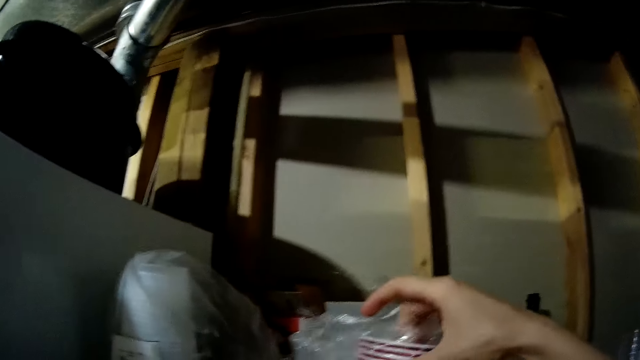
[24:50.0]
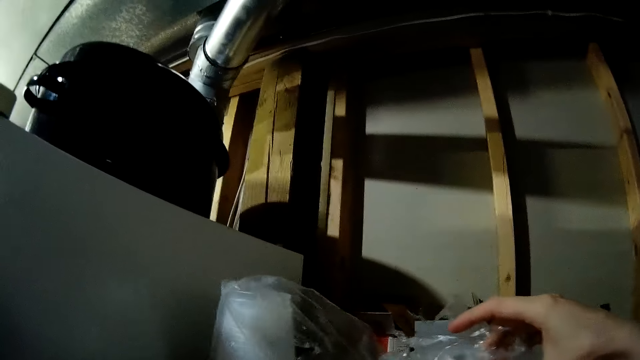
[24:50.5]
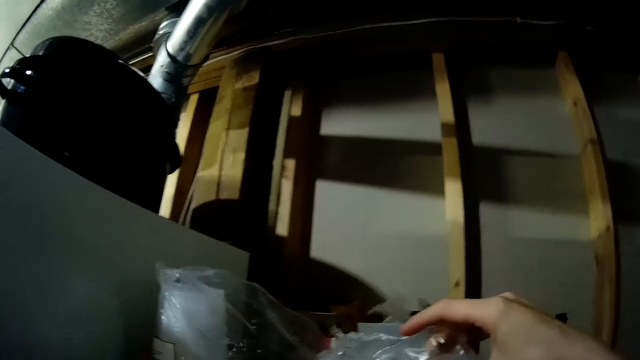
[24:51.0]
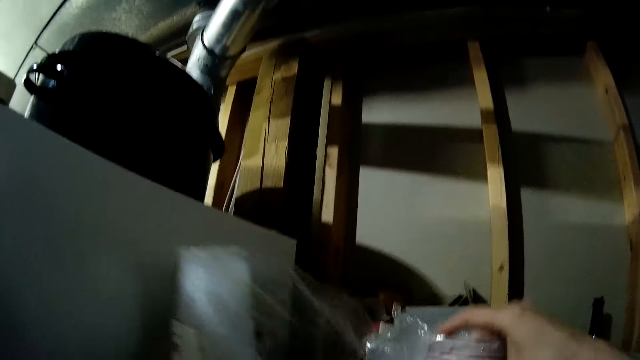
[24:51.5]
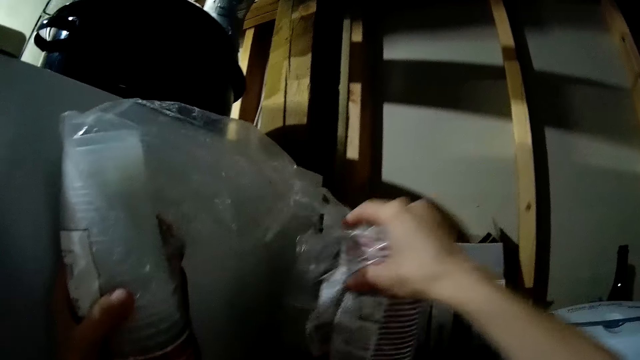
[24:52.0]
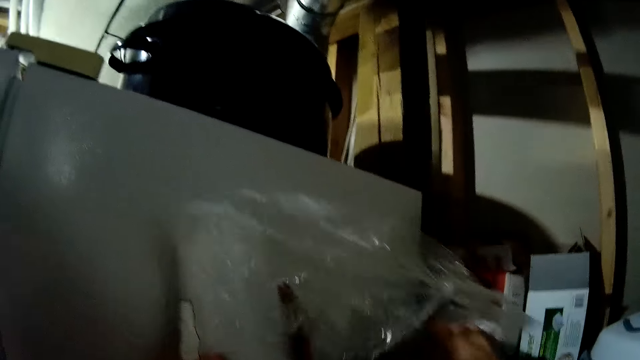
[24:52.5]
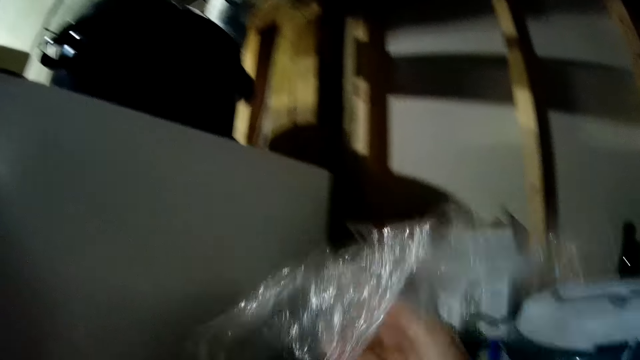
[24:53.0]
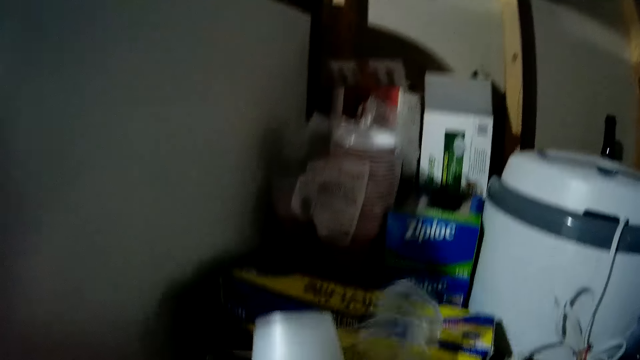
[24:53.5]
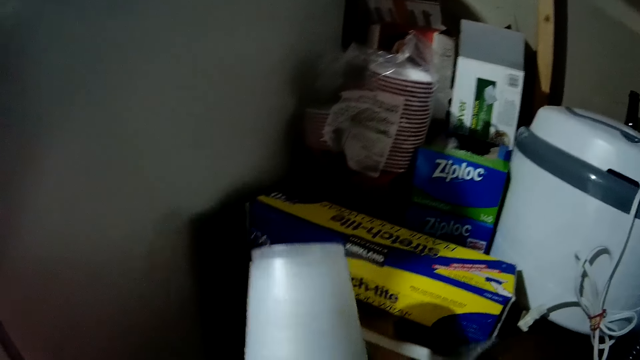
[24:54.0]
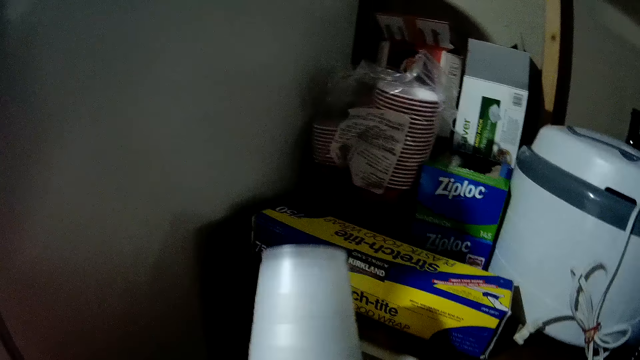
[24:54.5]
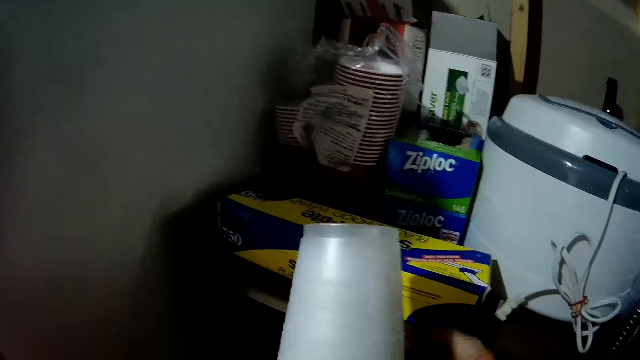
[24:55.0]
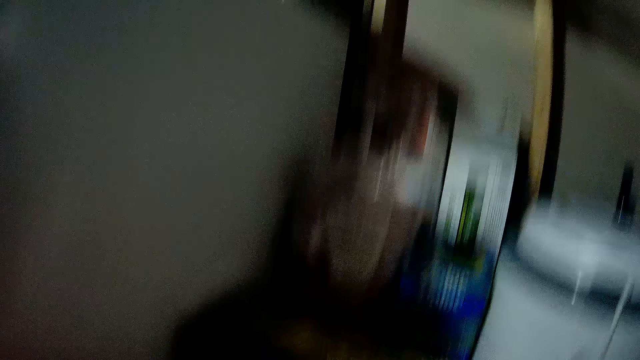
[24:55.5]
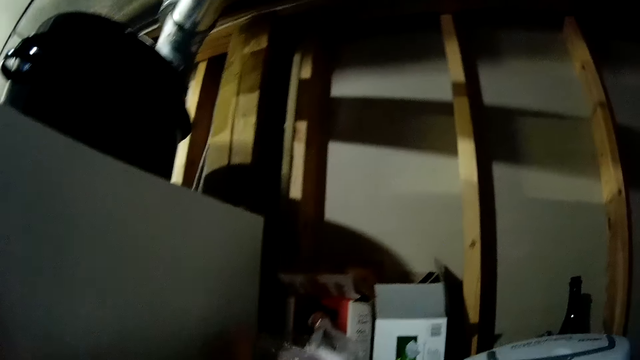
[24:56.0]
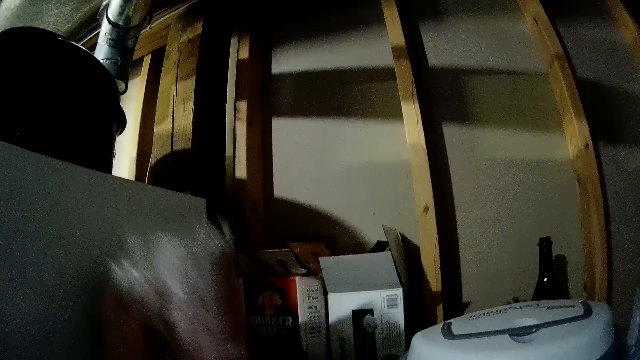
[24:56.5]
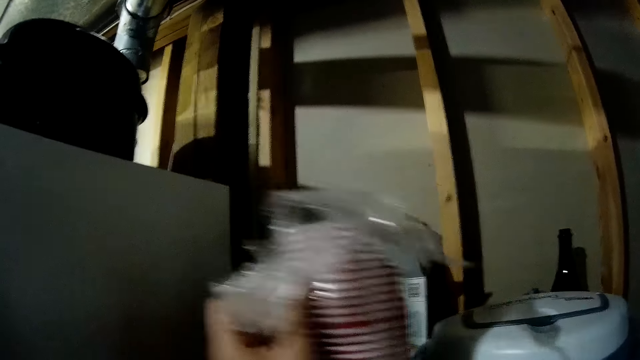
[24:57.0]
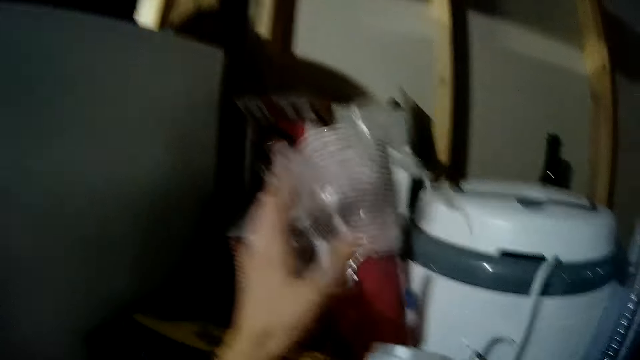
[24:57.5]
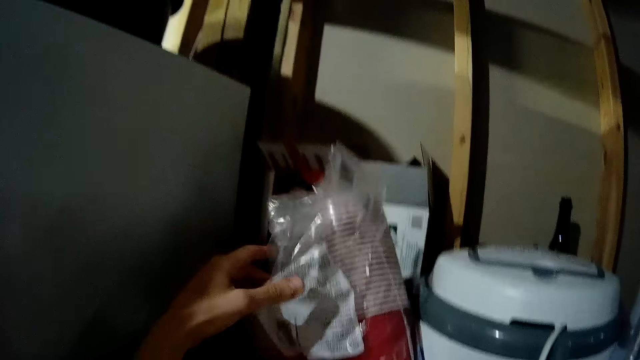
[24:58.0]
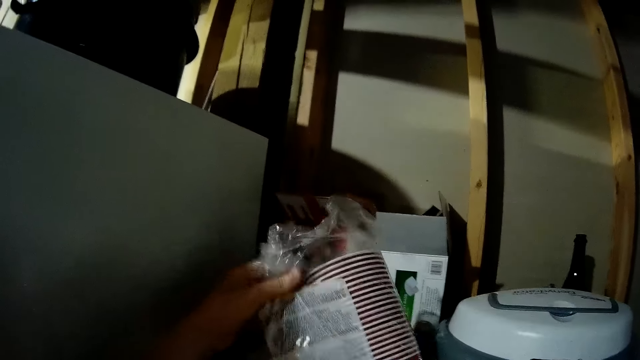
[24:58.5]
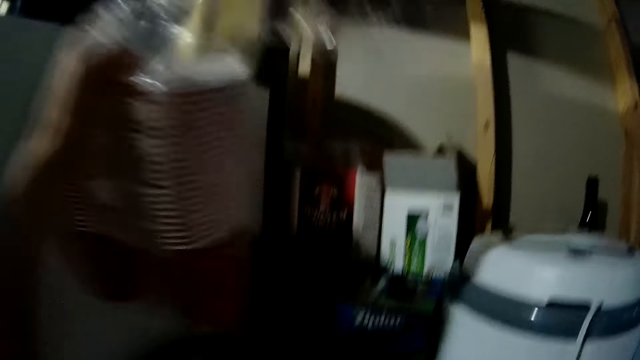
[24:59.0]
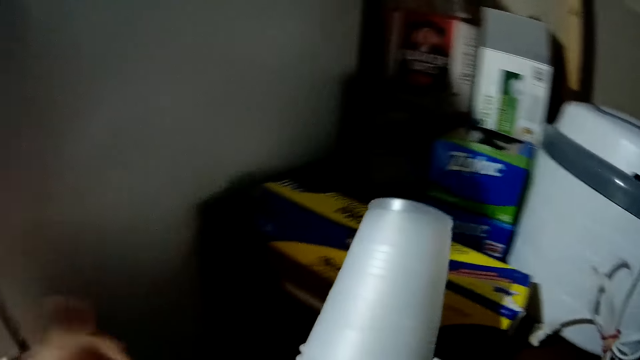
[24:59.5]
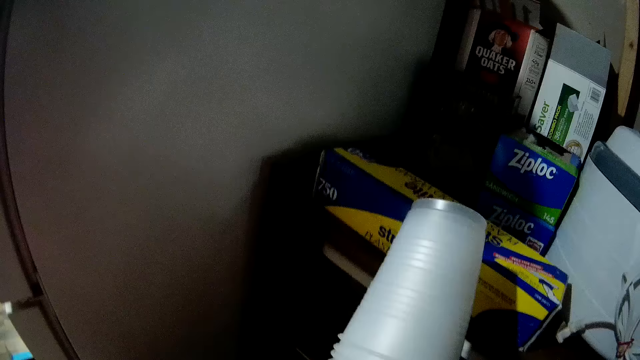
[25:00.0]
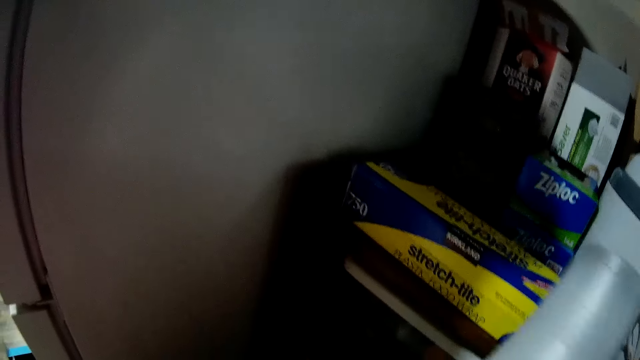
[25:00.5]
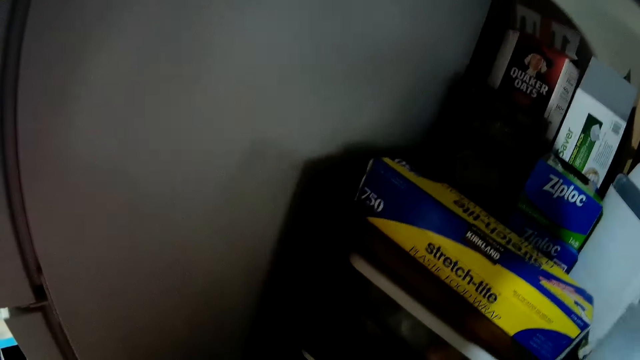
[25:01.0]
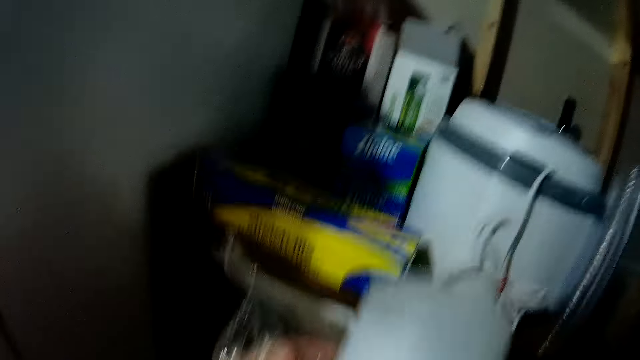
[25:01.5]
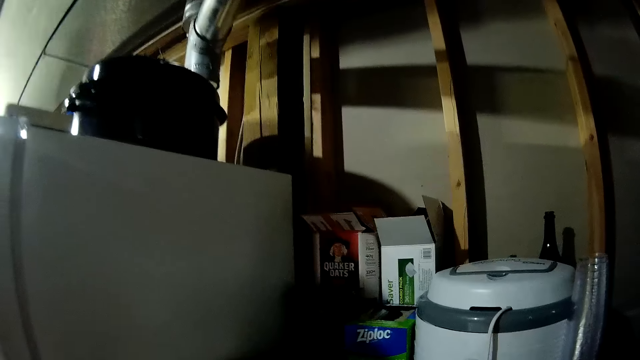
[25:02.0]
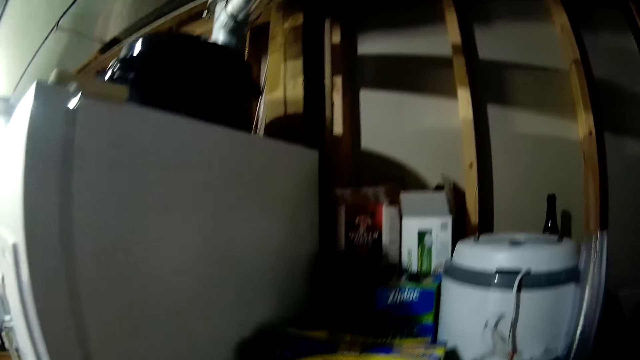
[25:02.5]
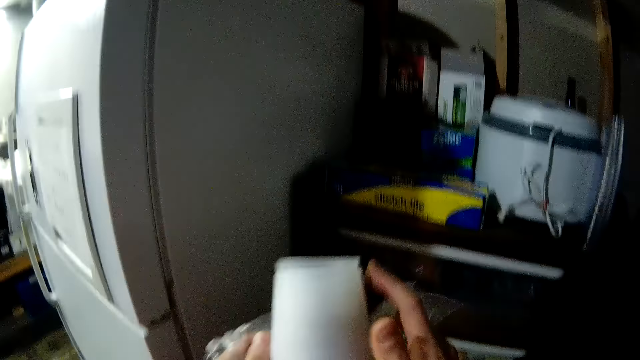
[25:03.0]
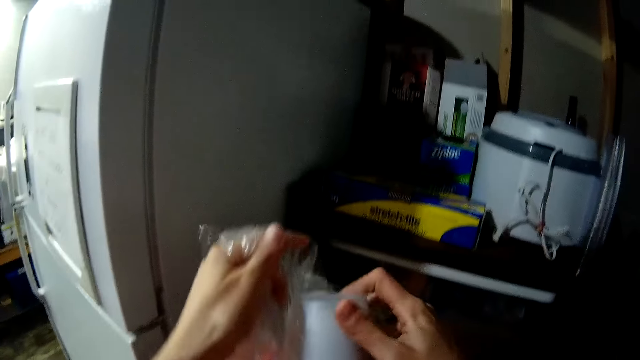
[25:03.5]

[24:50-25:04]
The camera wearer aligns the cups on the shelf. She pulls the paper with the cups. She picks the dispensable cups from the shelf with her left hand. She puts the cups in one paper.

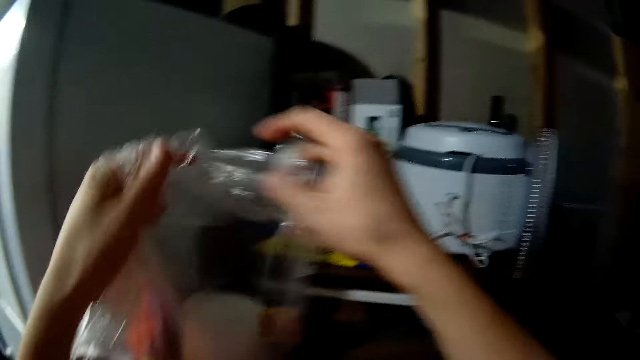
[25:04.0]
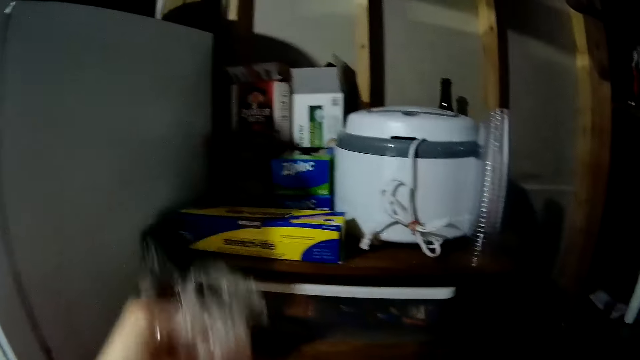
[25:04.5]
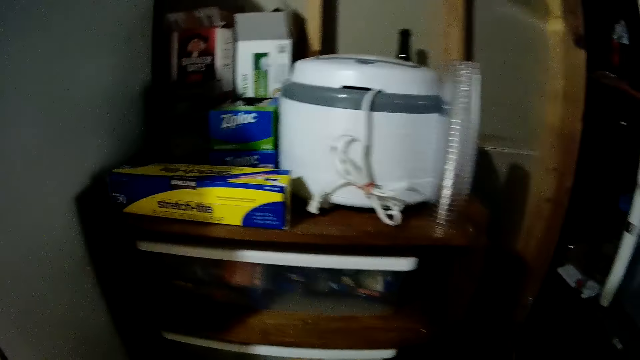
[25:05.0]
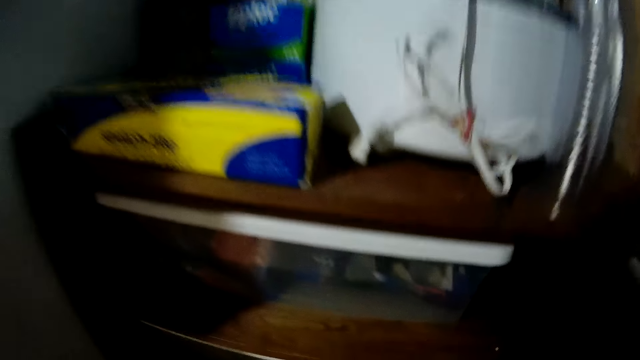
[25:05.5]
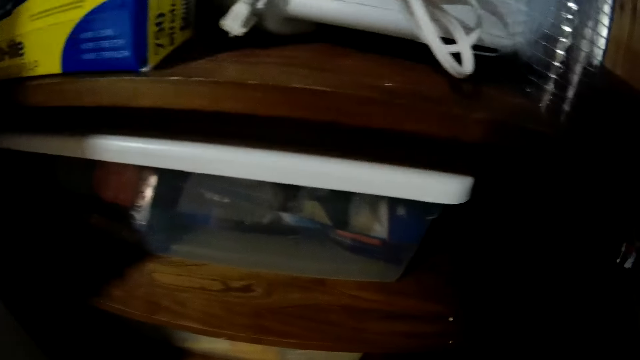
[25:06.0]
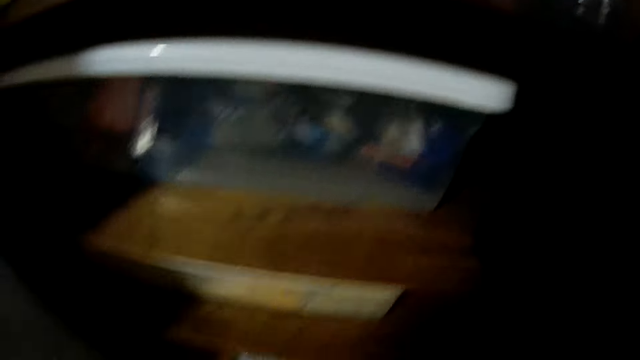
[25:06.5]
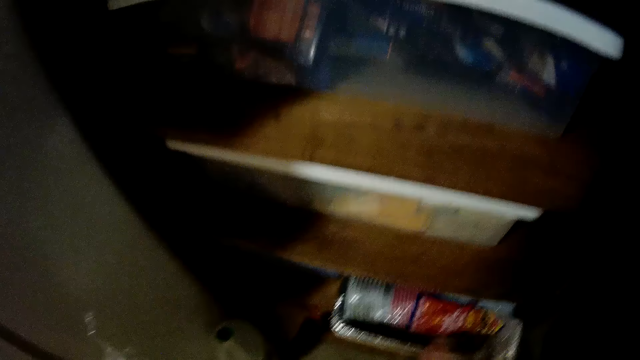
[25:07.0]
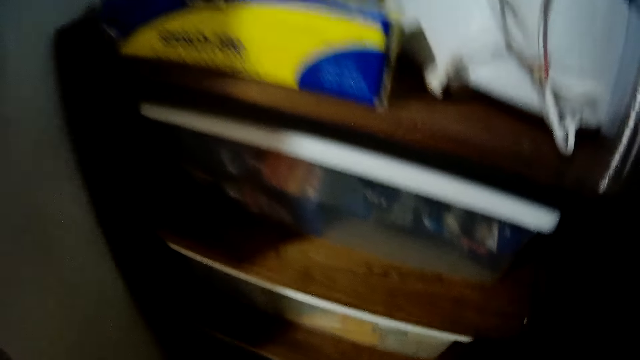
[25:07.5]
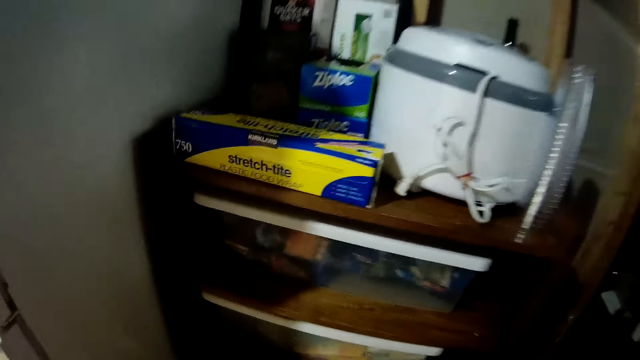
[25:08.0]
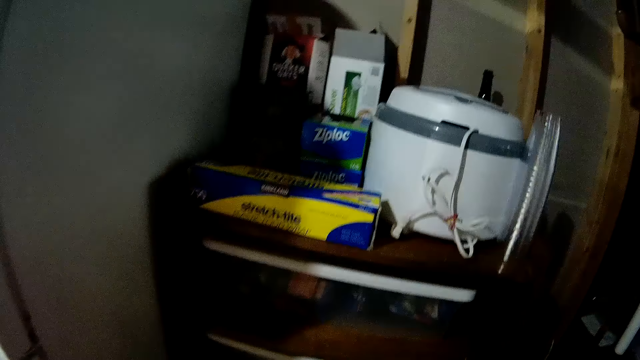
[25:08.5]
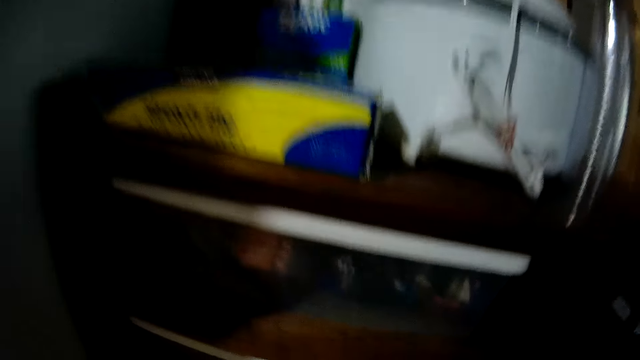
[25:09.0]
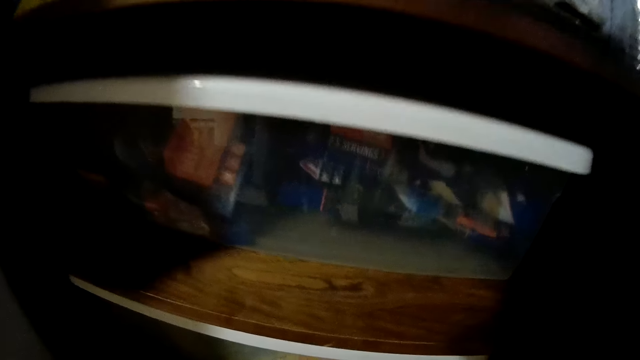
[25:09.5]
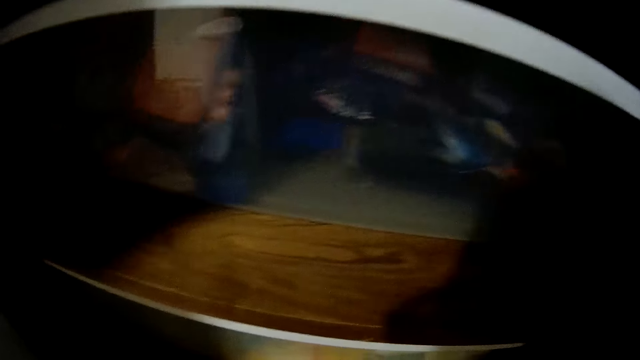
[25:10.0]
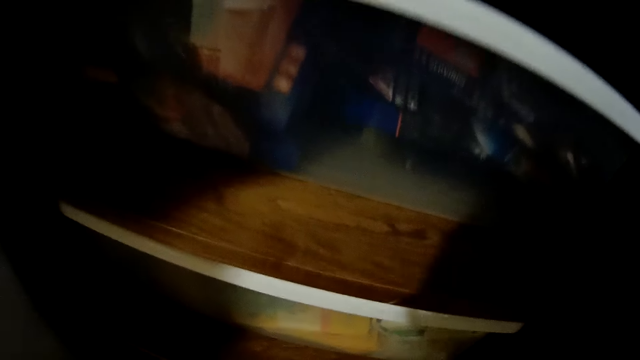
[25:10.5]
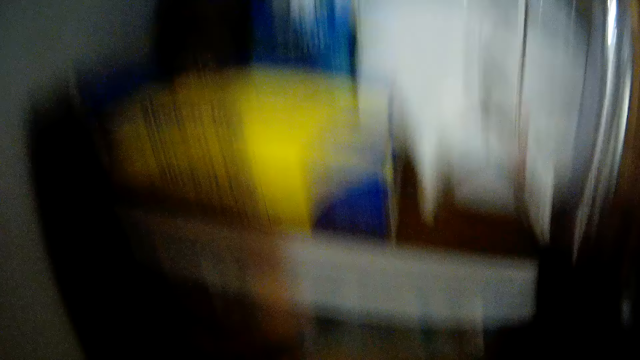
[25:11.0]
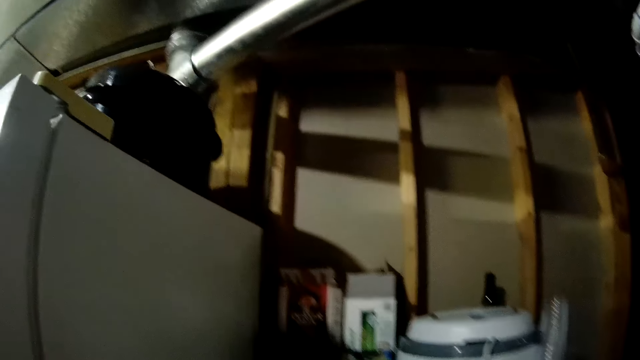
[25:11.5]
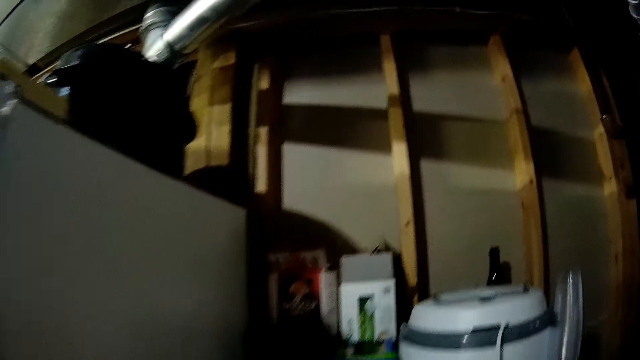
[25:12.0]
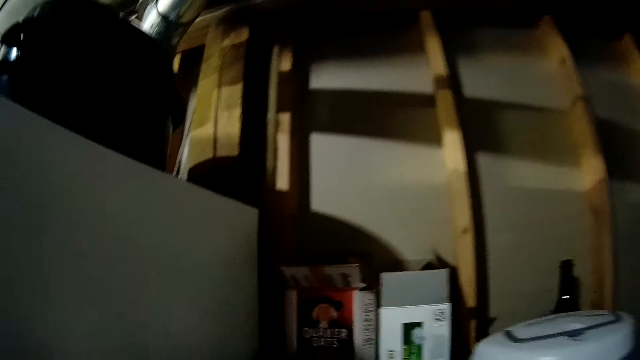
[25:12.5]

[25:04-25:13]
The camera wearer holds the dispensable cups with both her hands. She drops the dispensable cups below the shelf with both her hands. She puts the cups in the shelf.
